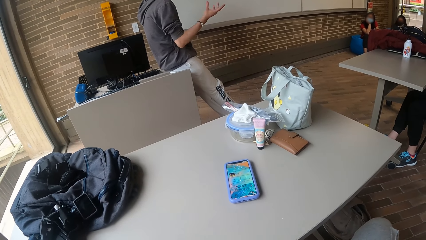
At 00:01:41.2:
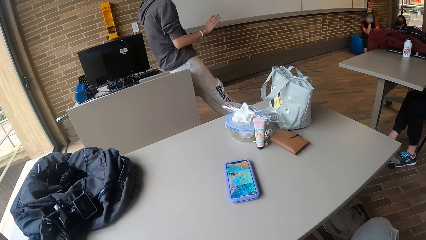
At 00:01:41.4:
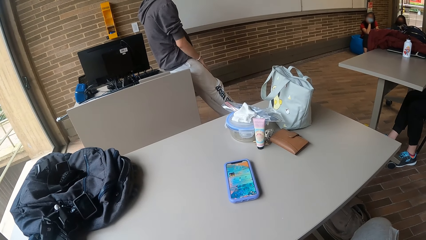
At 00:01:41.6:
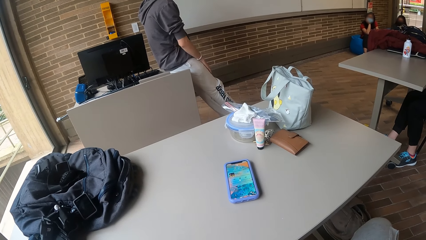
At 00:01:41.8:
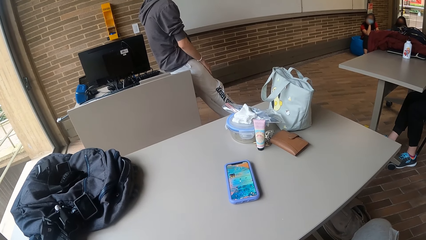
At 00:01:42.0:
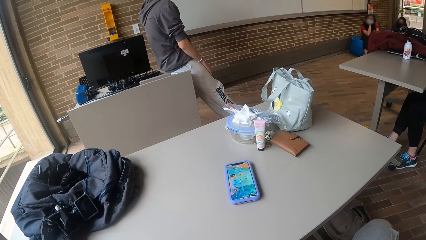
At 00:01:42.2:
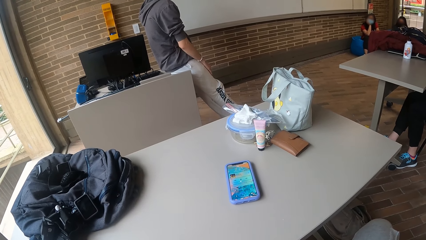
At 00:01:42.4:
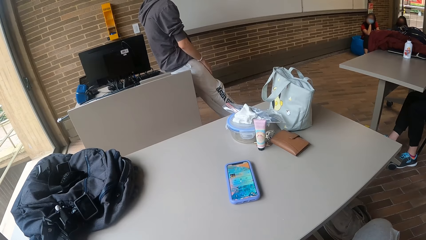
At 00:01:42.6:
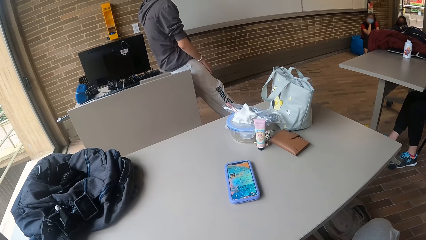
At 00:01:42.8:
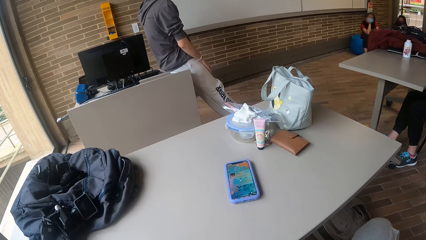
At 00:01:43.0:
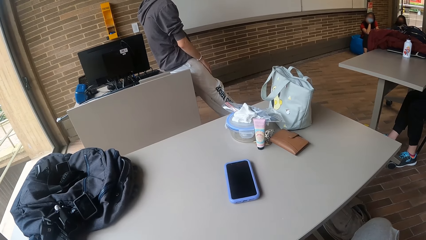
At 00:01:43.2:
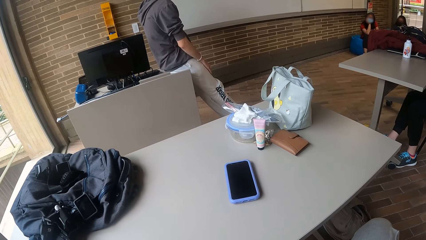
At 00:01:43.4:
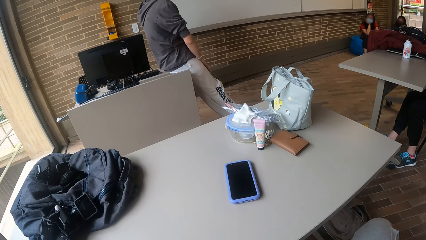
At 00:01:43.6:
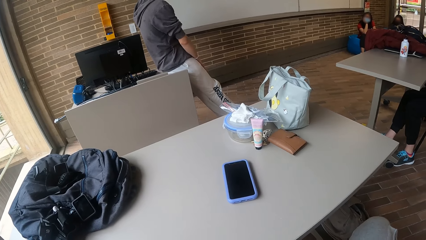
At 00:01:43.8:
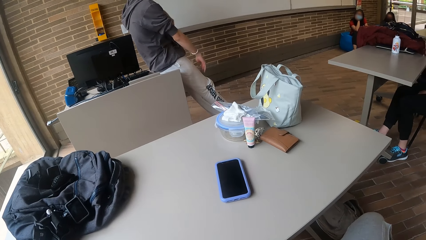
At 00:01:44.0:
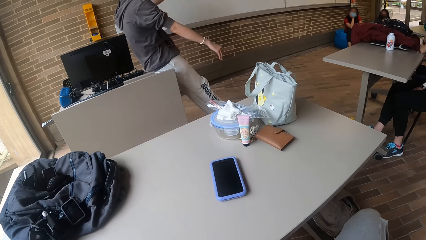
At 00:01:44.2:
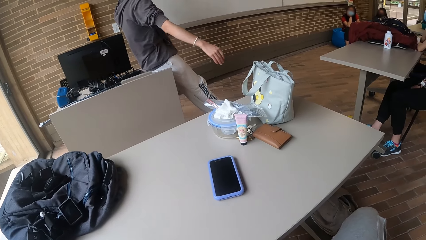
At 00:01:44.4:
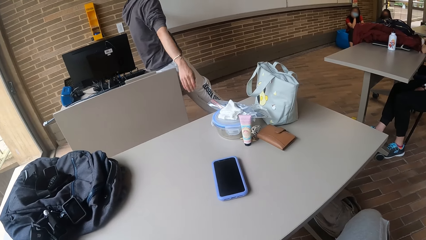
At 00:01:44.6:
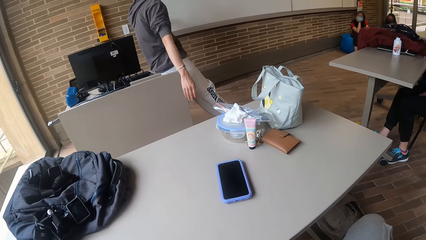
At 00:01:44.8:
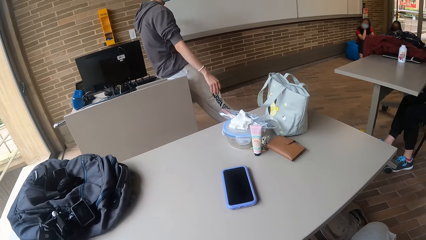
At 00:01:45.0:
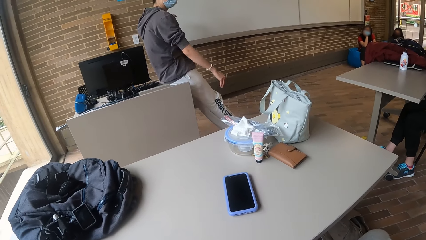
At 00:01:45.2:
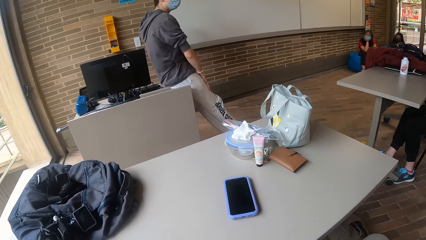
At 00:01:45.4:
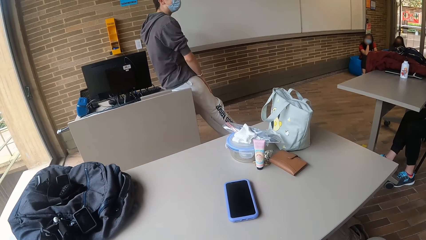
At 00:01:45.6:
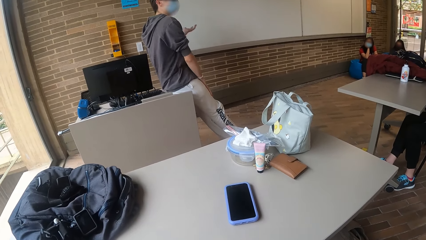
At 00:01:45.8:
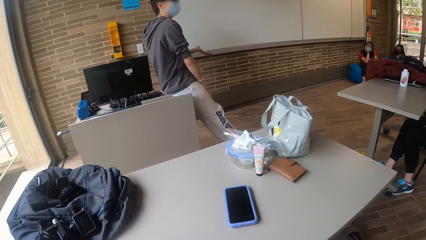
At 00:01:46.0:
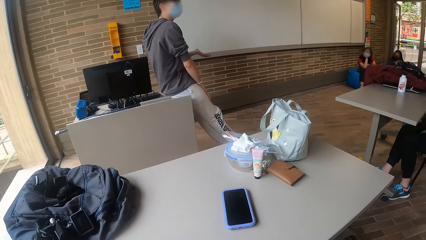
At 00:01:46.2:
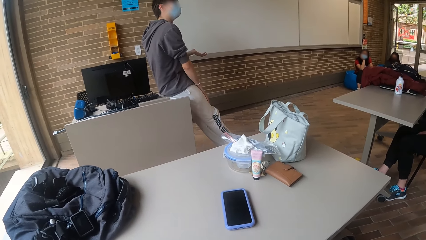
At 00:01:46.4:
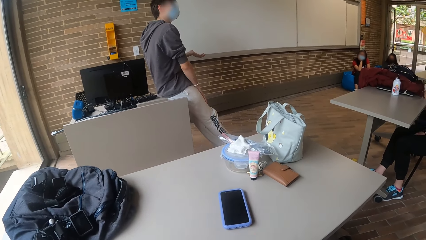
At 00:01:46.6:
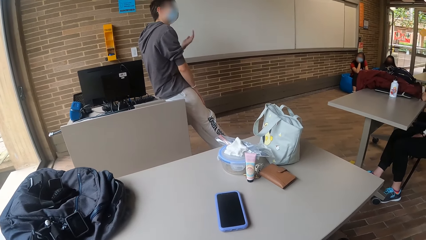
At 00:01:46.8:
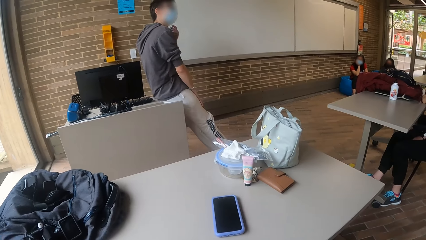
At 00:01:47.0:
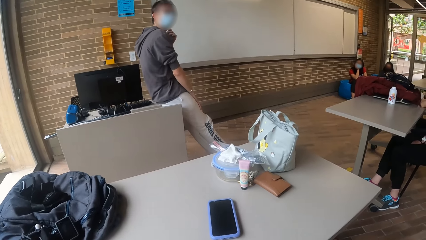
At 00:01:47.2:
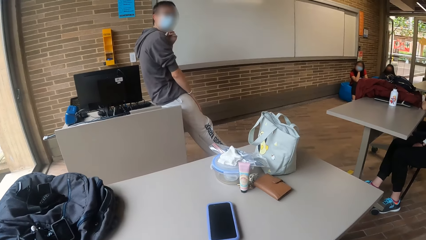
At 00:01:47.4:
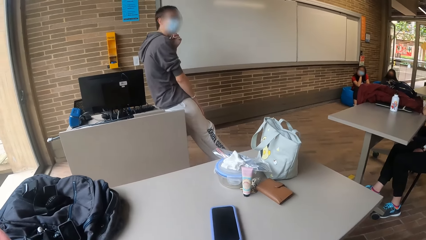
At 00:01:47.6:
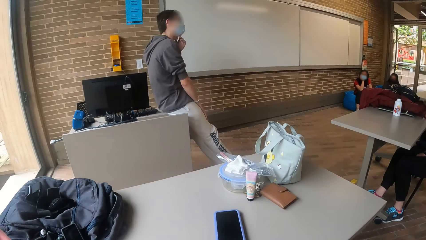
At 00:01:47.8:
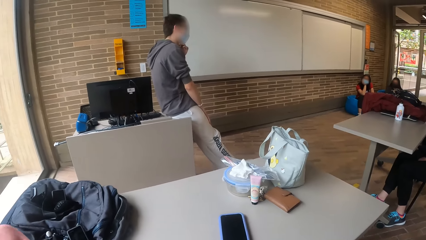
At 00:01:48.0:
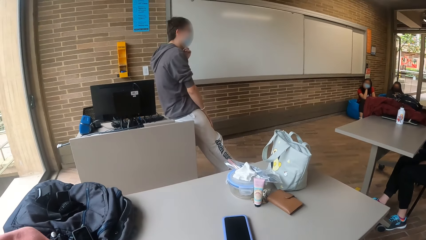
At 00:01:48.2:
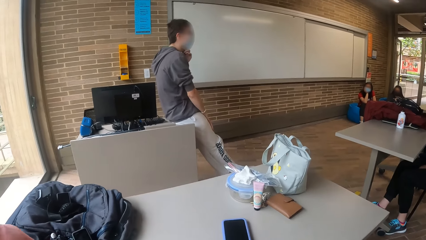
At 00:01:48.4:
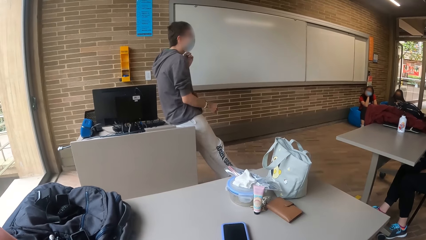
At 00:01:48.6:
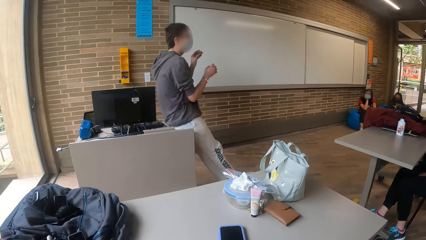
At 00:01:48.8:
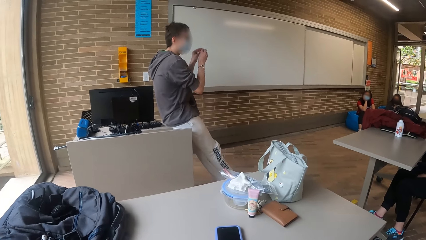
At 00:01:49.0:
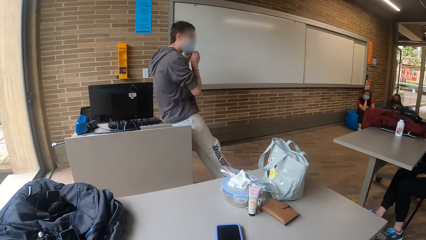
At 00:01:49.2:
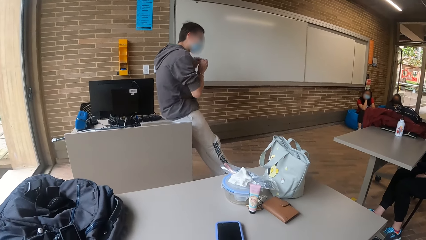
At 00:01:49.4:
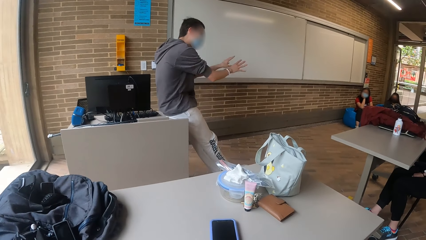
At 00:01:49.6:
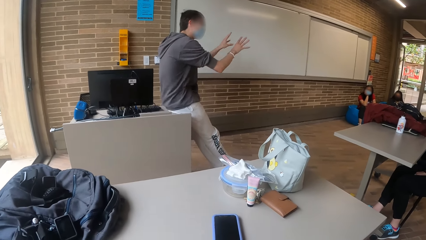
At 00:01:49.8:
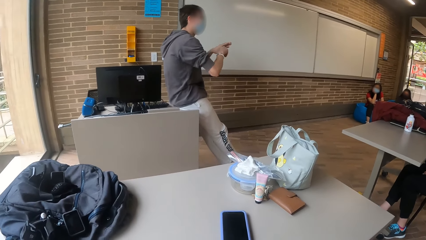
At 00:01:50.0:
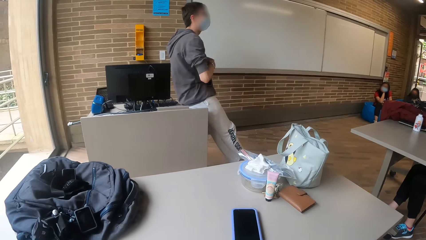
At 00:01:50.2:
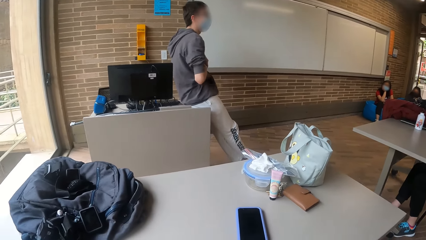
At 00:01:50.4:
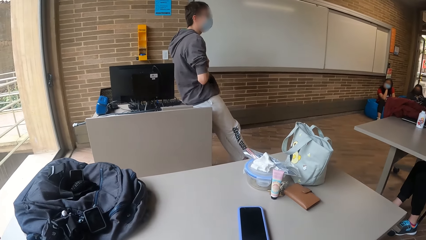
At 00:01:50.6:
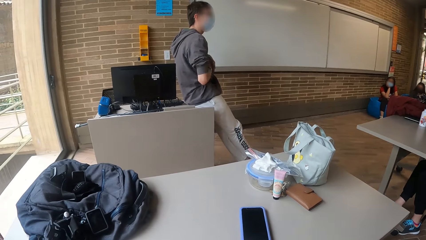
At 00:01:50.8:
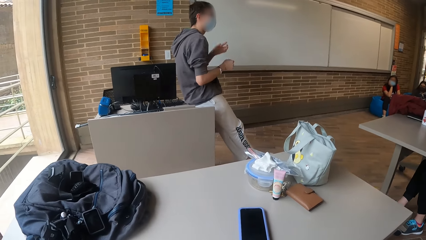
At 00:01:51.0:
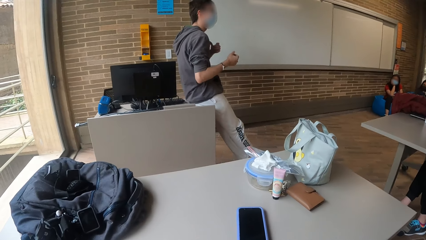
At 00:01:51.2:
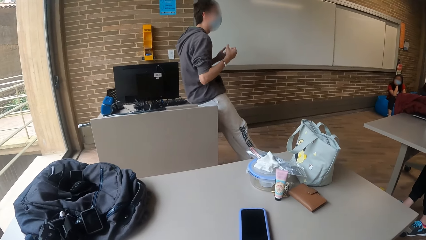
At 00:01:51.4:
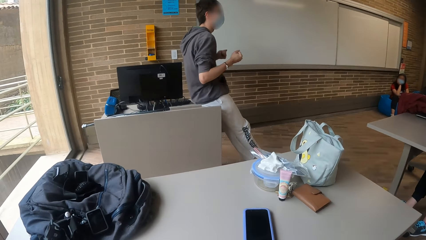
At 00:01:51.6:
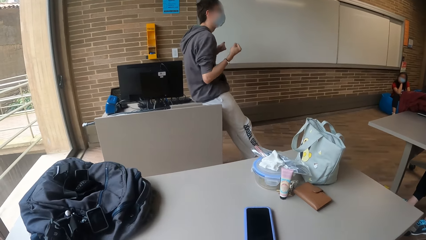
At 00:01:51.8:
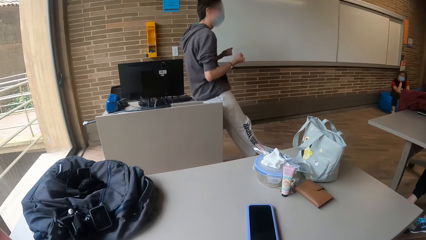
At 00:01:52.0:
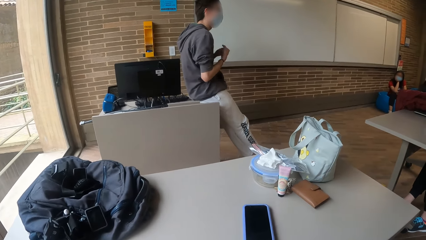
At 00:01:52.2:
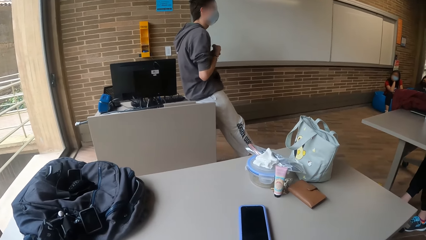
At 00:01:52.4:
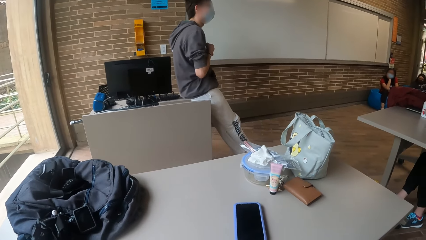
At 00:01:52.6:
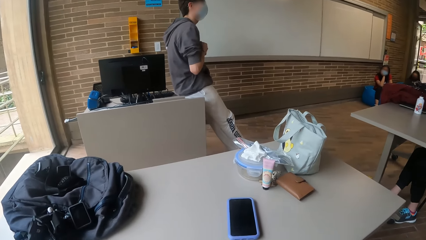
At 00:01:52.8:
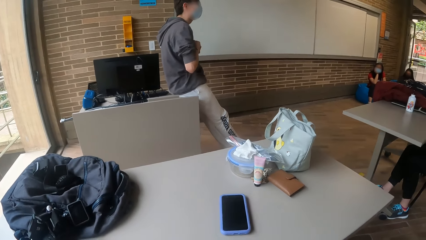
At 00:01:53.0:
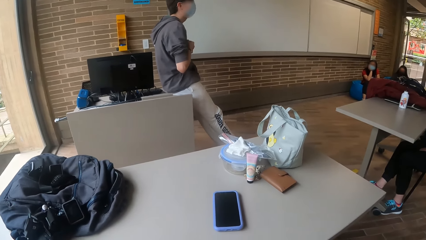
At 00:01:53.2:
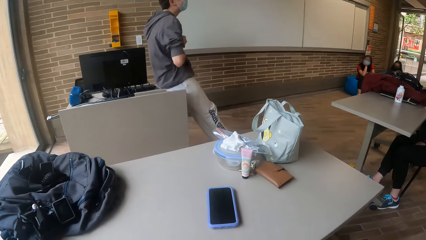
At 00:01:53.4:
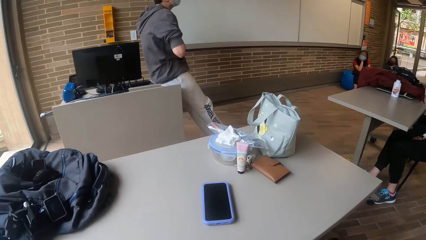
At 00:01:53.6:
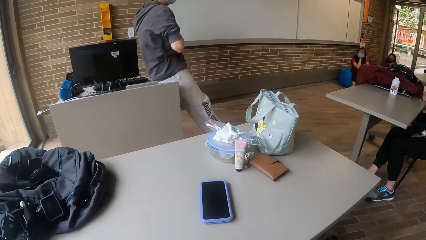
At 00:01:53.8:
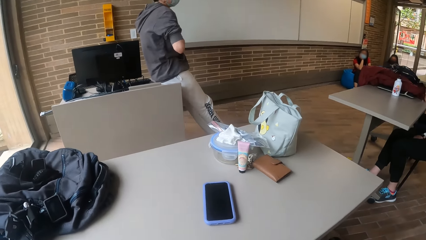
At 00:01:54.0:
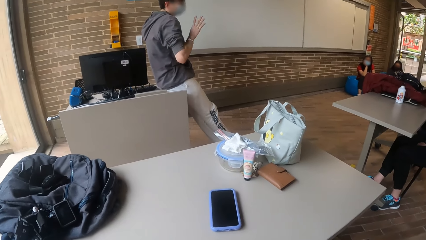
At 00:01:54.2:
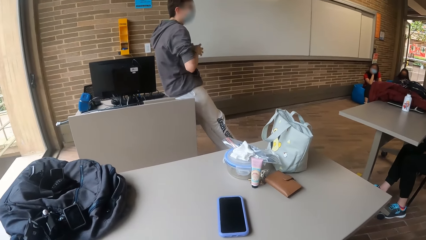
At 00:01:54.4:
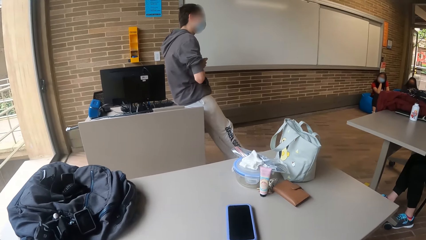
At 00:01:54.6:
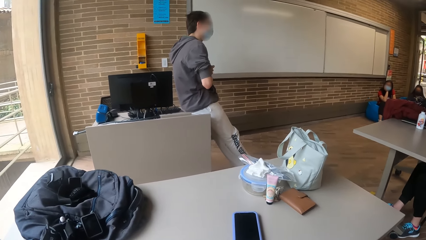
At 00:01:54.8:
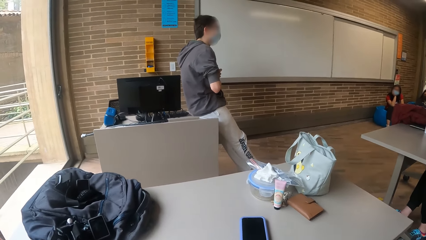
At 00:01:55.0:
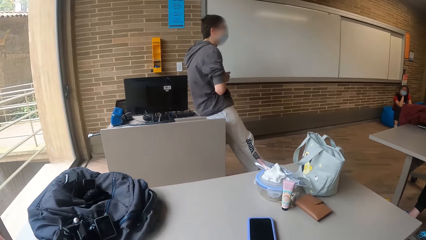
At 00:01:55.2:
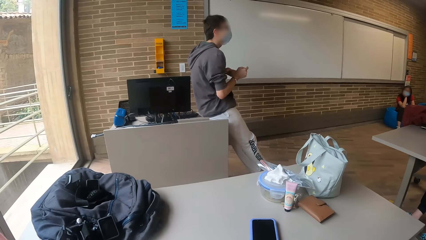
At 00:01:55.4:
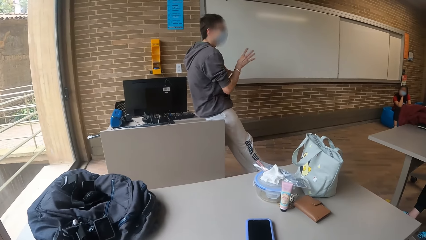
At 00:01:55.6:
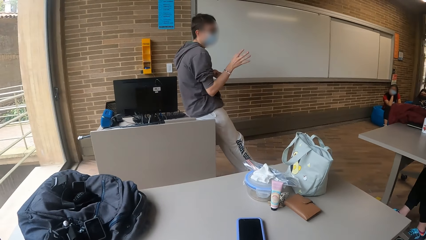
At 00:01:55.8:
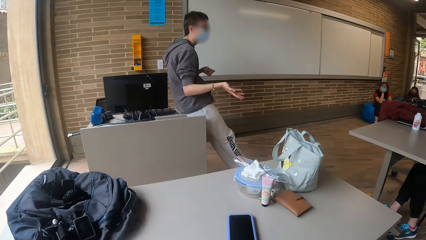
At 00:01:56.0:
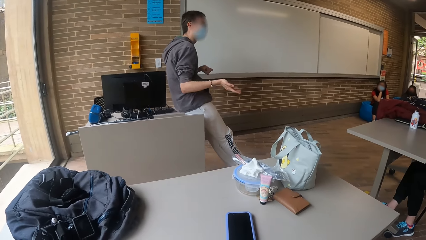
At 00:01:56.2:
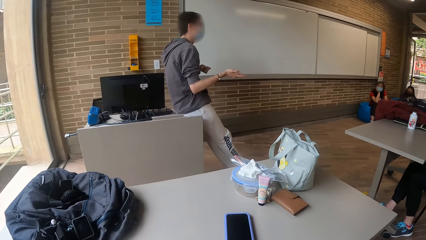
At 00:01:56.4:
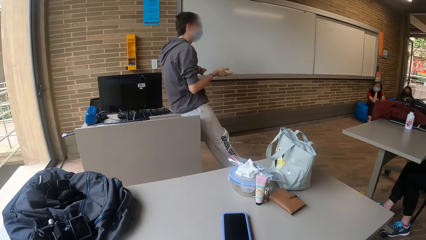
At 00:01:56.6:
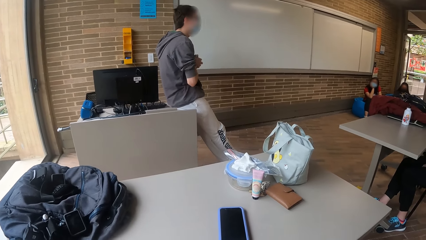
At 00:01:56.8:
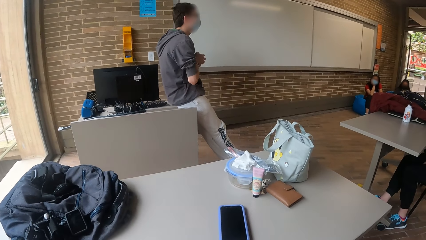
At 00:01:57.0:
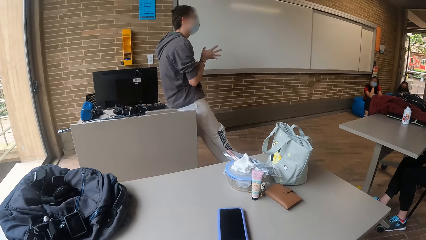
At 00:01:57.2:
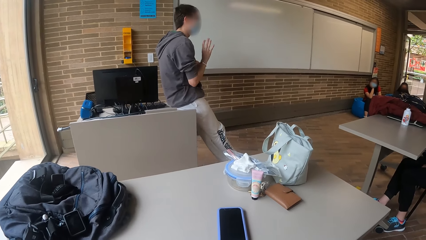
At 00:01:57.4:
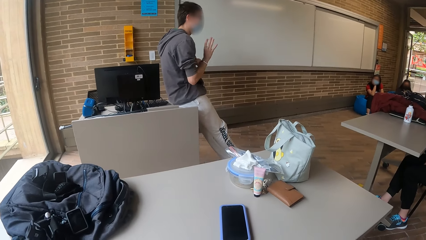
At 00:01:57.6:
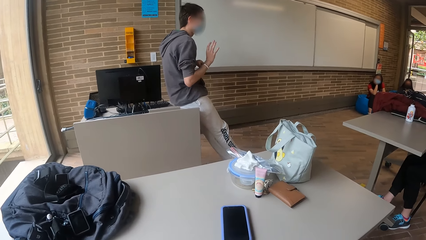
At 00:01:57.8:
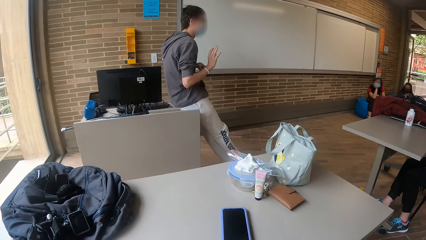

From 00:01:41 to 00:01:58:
A person talks to the audience.
